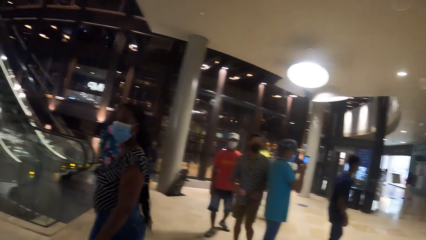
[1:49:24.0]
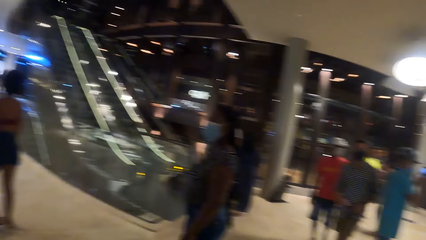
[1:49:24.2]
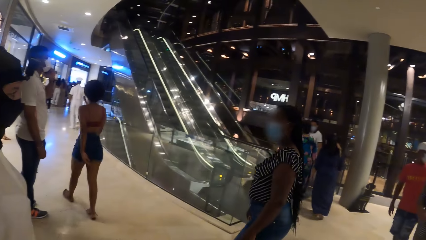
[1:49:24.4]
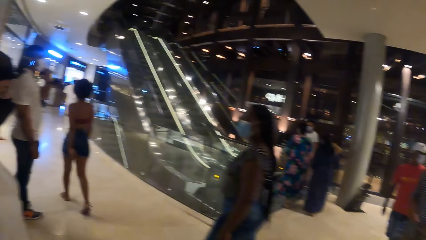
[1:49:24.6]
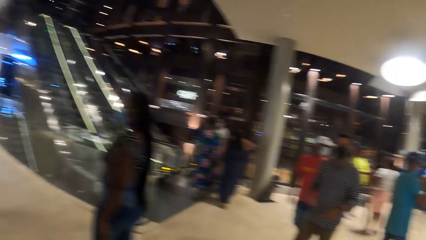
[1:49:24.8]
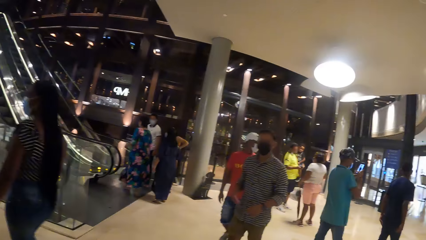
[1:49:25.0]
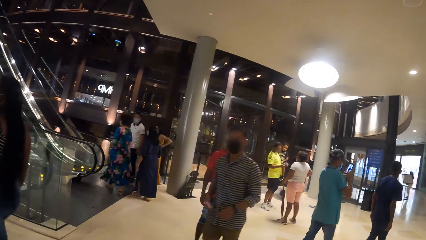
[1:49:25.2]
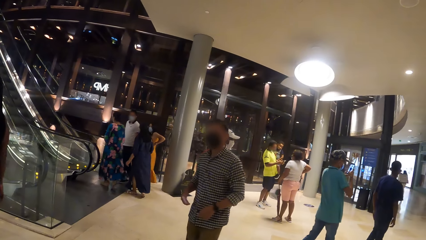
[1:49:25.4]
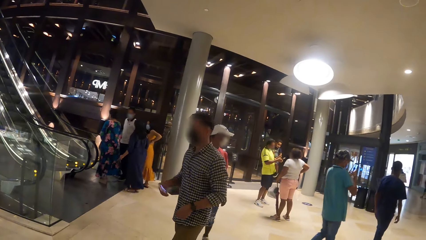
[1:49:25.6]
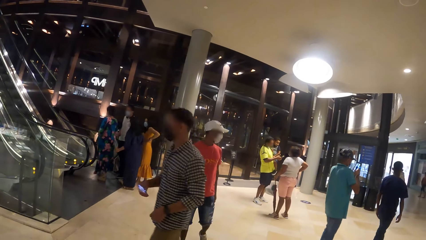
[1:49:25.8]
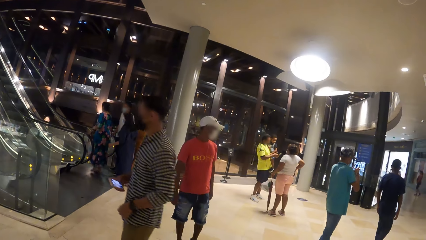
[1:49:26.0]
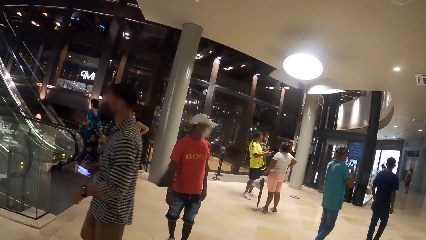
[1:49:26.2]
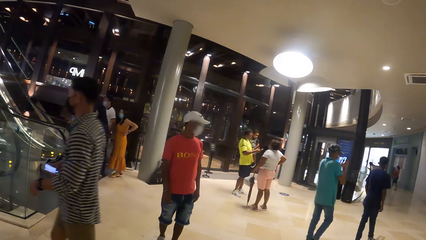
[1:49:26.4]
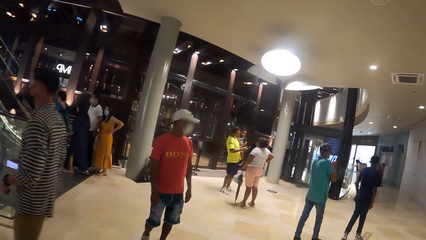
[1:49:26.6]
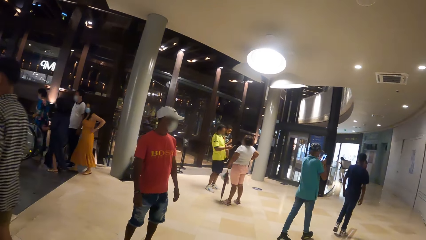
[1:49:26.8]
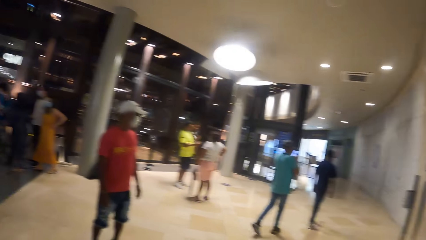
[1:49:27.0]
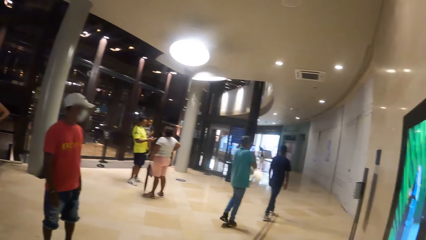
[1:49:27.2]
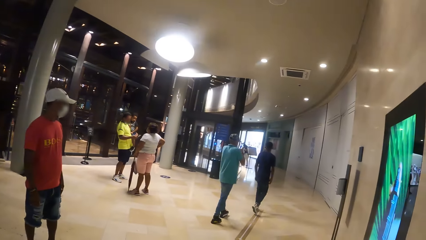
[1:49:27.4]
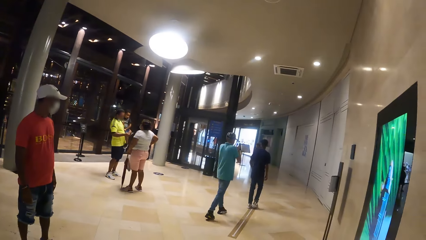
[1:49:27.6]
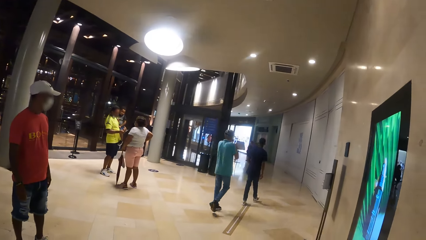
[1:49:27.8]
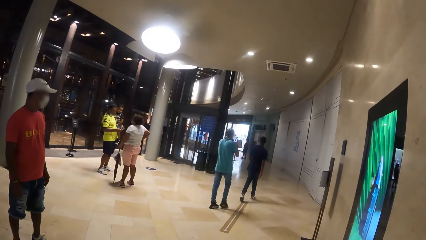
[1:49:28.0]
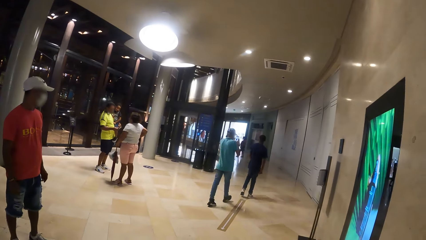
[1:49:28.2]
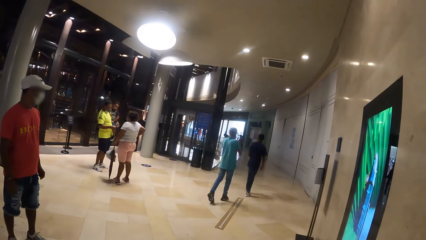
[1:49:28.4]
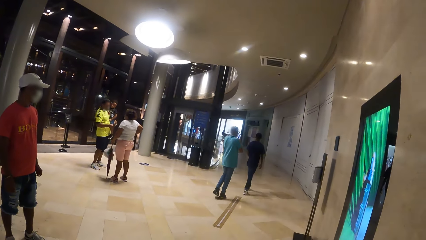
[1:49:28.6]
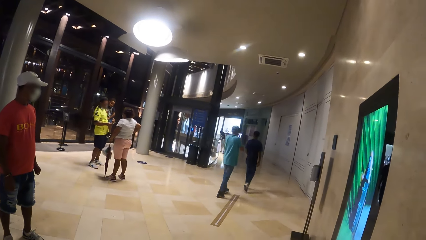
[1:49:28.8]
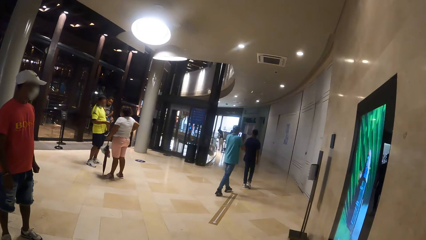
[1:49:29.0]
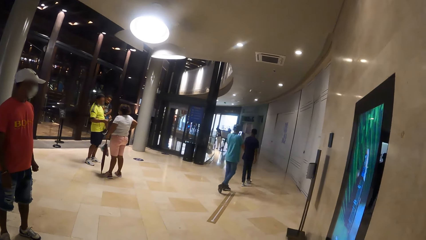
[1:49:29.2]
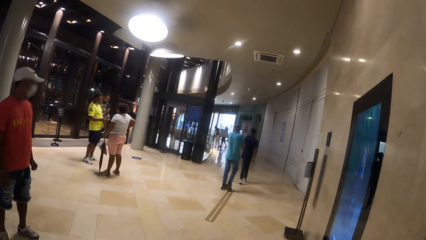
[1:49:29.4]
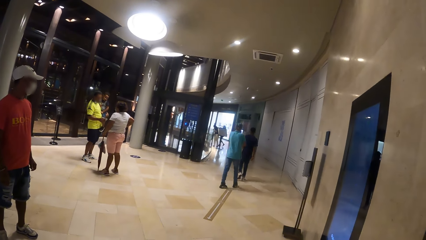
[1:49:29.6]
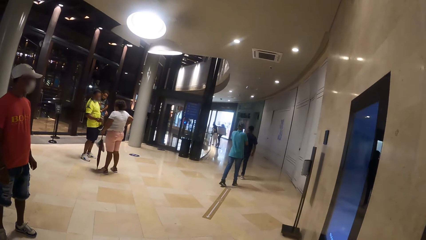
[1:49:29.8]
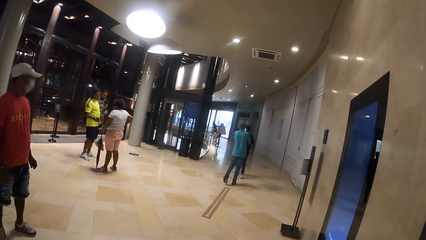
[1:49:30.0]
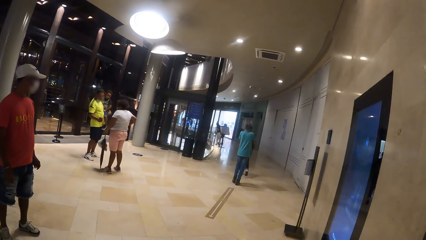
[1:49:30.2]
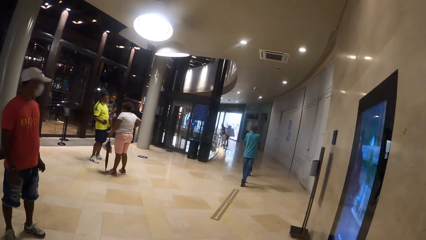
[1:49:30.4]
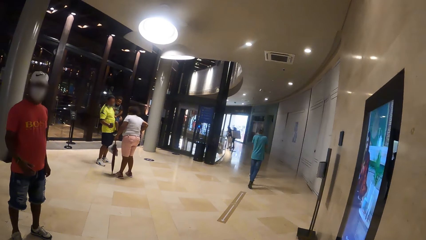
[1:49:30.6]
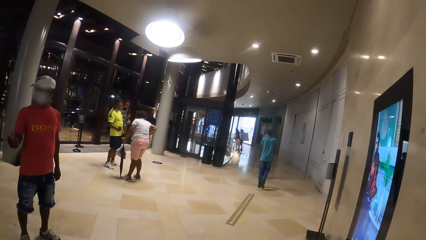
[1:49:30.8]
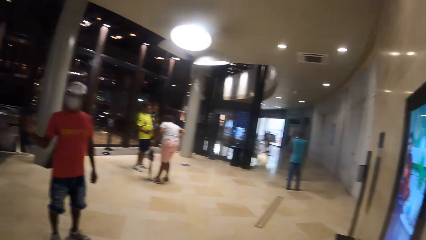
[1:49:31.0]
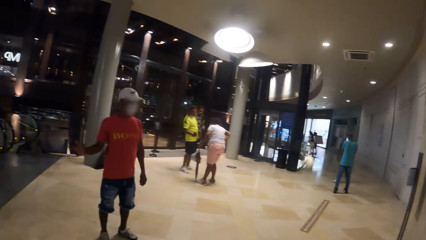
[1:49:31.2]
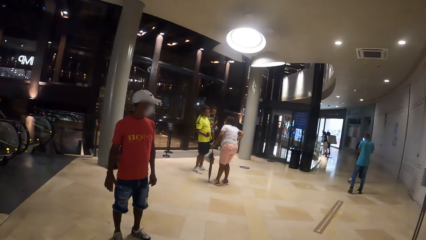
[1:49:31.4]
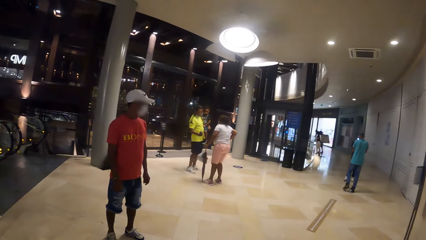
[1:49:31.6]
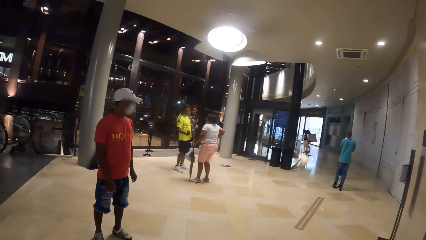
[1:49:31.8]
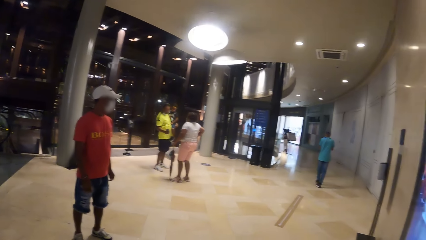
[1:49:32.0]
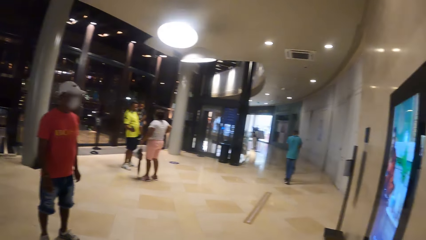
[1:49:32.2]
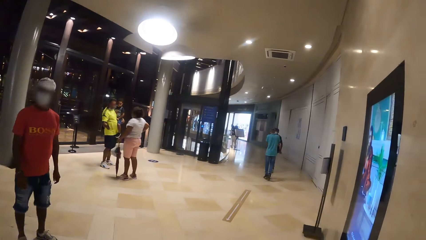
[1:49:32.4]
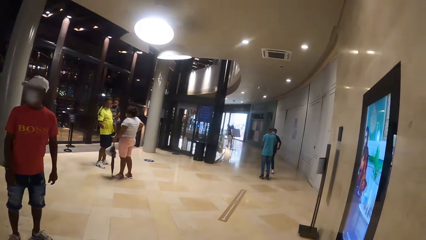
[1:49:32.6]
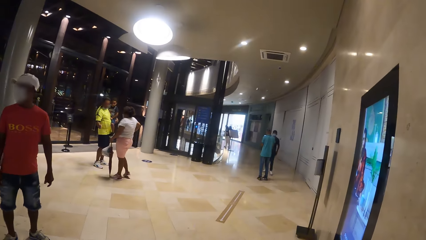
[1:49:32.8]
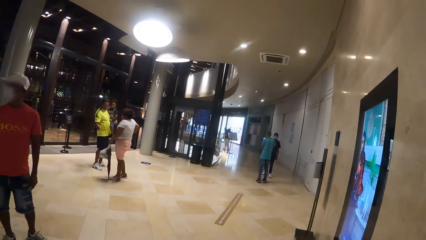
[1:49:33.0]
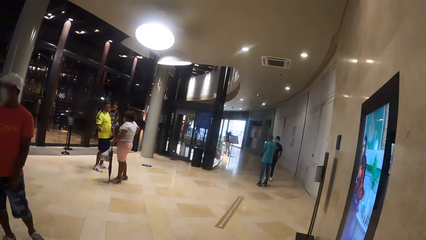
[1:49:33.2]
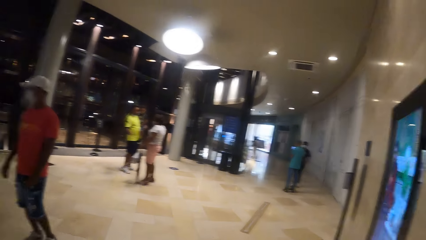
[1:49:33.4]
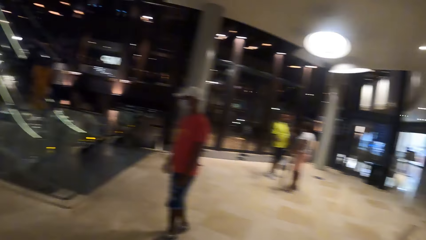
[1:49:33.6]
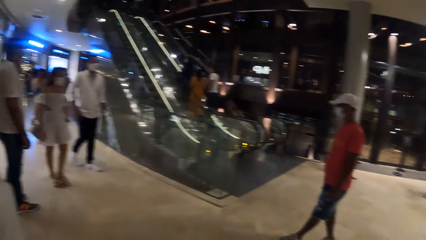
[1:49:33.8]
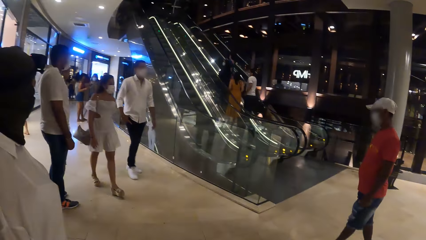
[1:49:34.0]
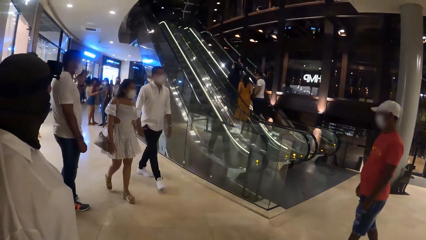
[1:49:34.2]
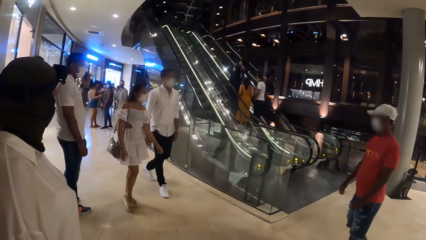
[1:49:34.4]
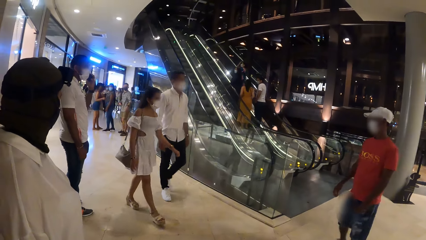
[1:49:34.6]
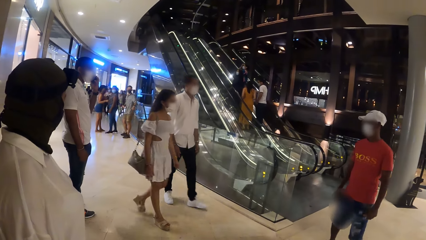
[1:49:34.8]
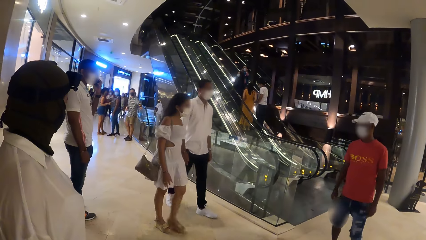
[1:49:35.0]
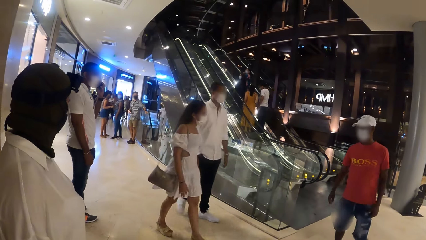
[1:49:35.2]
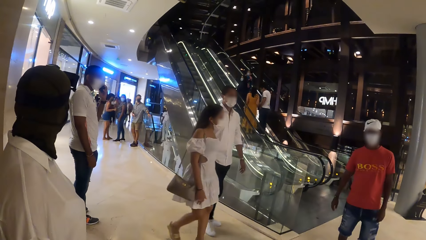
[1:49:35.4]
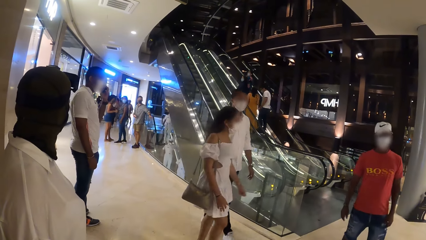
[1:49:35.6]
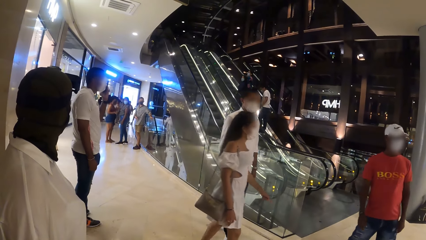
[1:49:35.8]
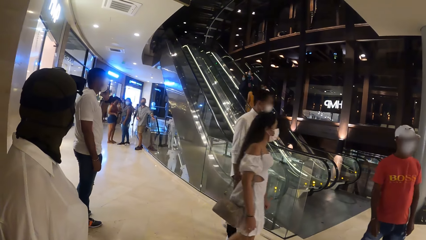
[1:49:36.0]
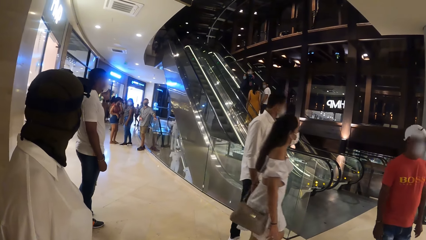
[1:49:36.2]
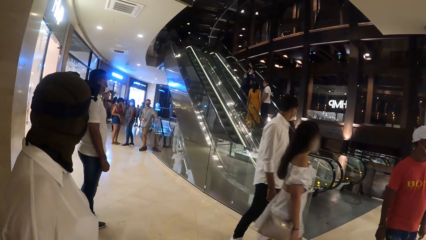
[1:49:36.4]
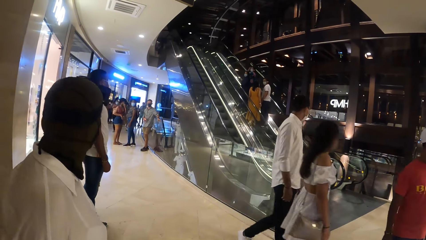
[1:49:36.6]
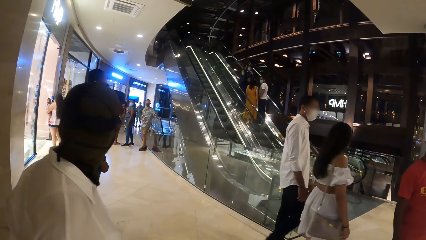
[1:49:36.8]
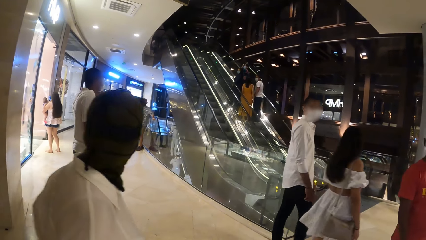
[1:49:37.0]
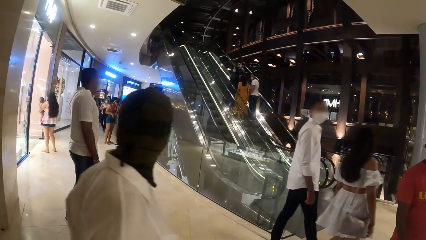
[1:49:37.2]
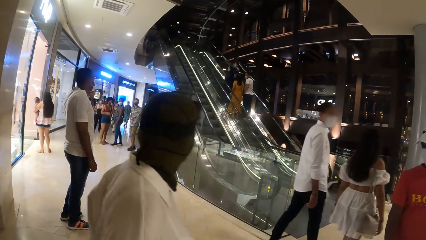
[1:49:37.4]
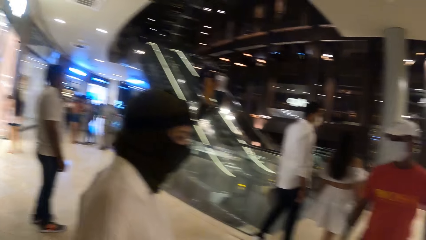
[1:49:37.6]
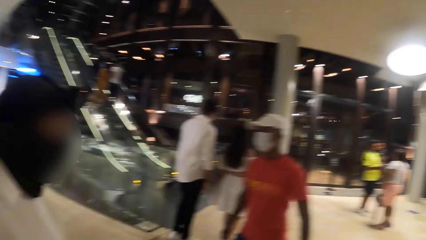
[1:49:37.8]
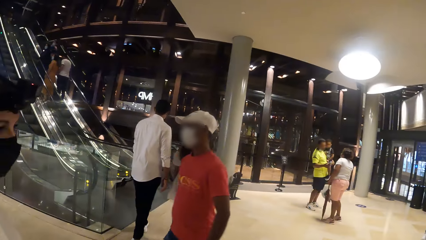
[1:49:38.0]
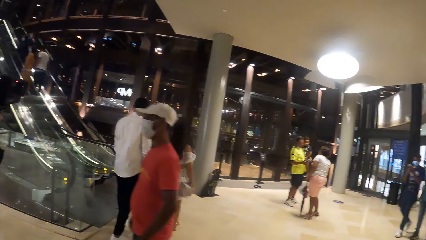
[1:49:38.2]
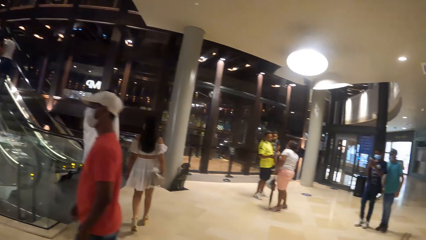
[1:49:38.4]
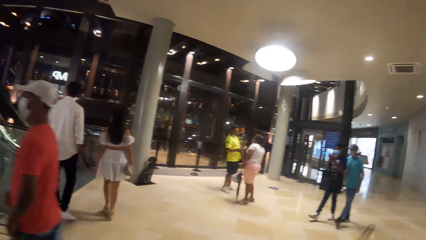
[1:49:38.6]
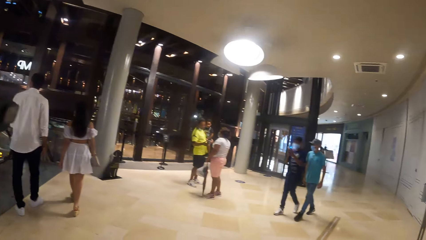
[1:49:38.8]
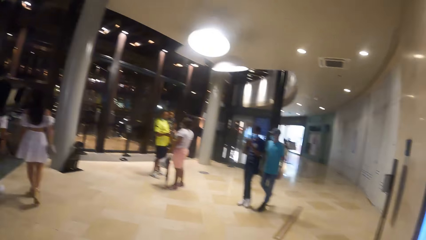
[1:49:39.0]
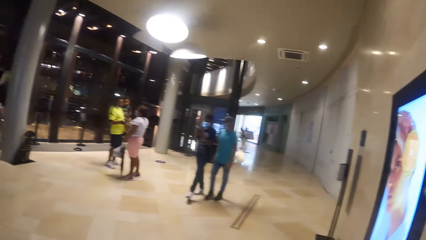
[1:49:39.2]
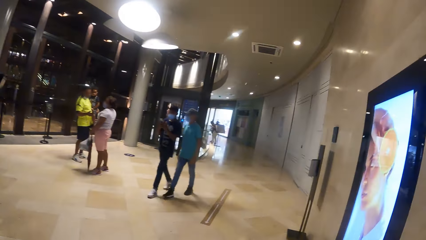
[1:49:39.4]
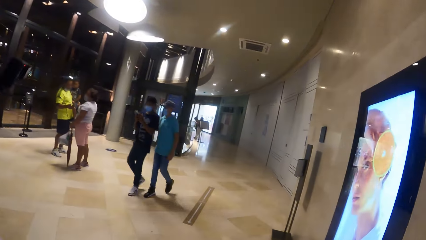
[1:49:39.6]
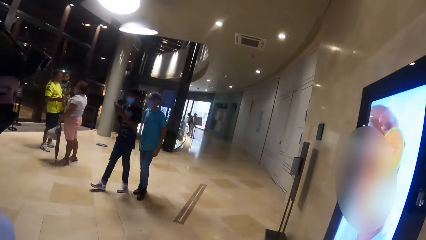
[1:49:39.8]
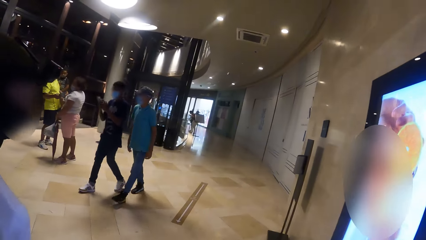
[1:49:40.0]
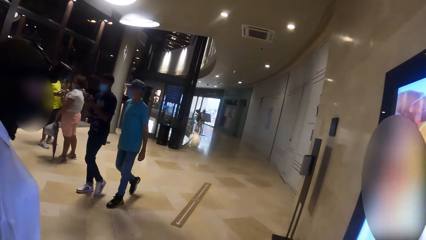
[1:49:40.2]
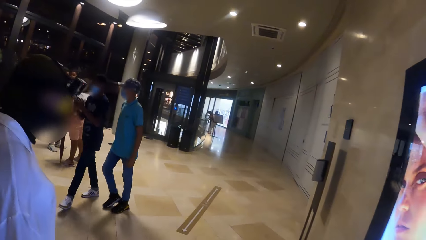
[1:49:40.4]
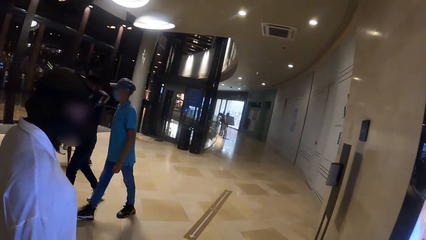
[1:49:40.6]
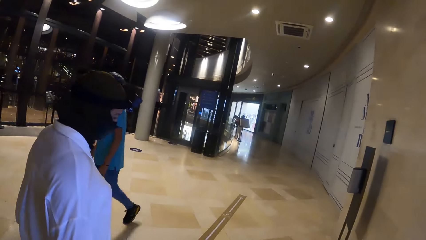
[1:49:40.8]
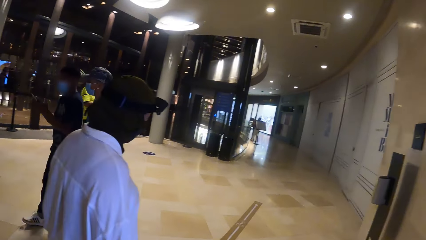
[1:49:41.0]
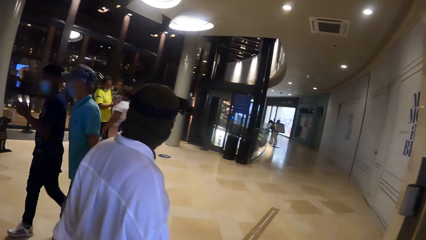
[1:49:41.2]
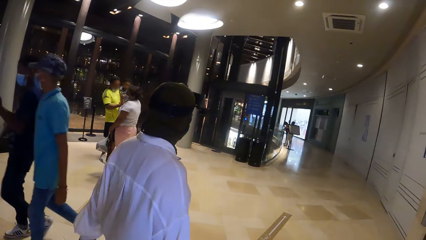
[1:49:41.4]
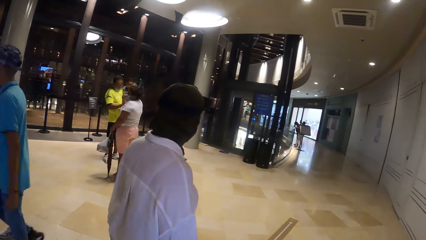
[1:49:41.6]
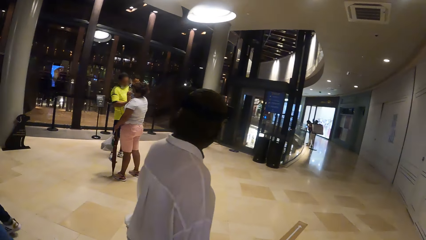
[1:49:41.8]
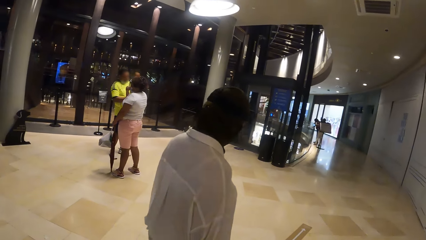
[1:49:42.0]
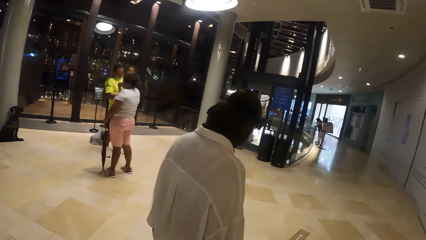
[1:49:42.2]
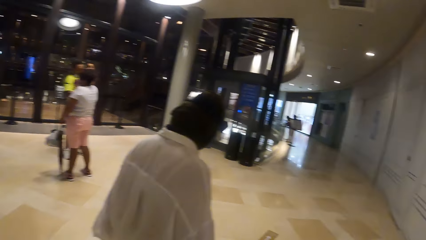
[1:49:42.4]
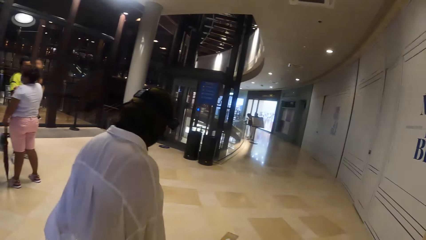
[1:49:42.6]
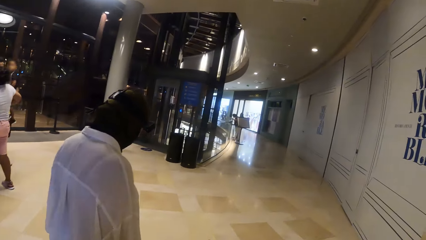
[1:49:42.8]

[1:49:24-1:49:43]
A woman operates a phone. The camera wearer walked along a hallway in a mall with the woman.
